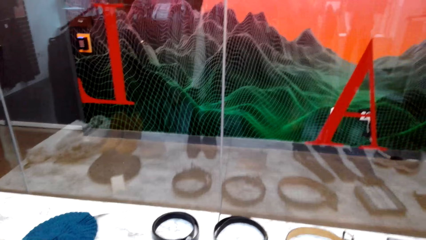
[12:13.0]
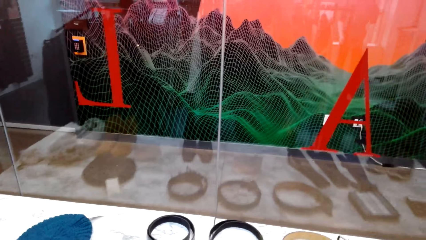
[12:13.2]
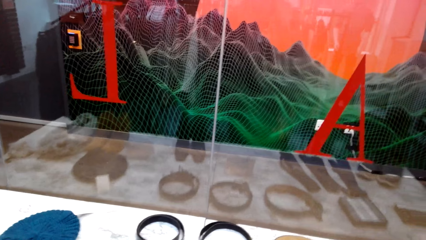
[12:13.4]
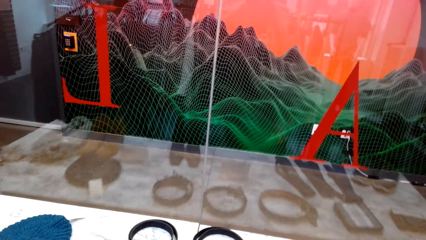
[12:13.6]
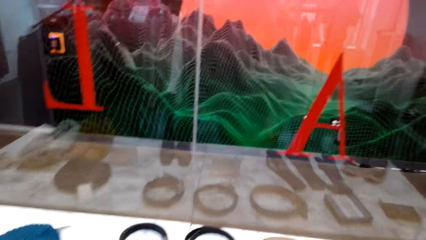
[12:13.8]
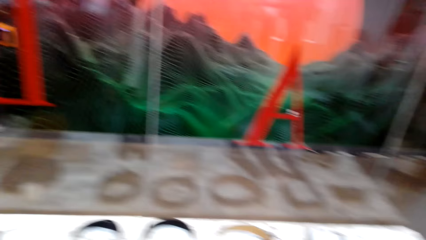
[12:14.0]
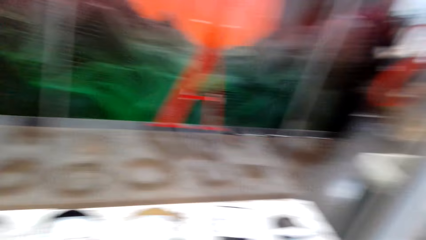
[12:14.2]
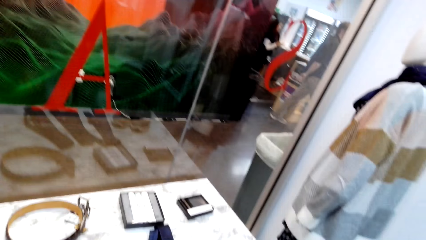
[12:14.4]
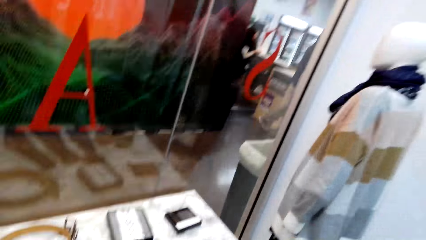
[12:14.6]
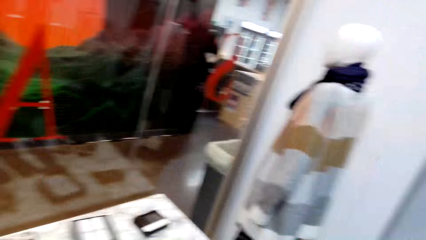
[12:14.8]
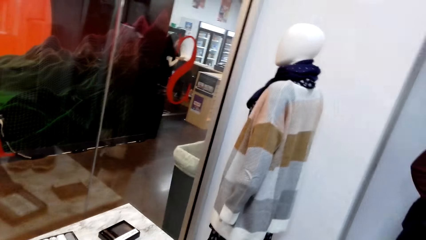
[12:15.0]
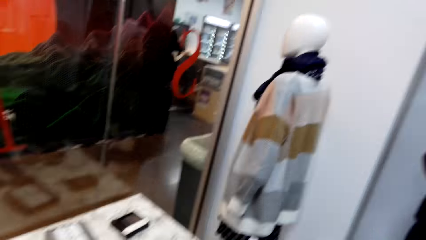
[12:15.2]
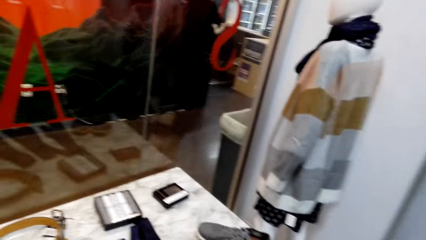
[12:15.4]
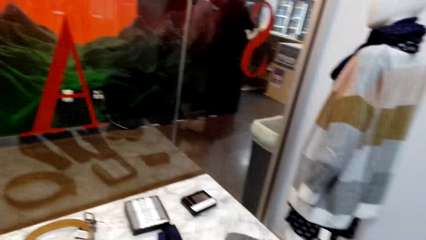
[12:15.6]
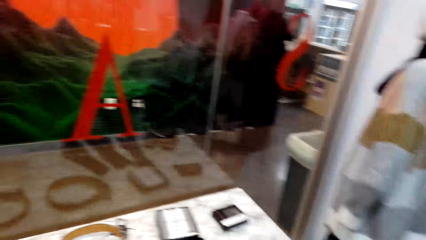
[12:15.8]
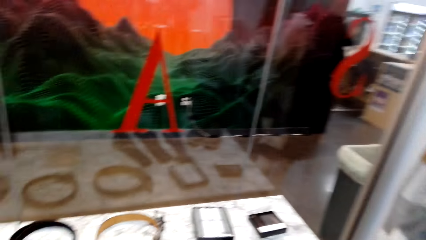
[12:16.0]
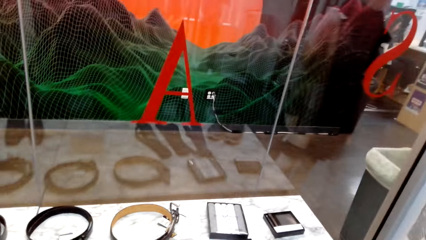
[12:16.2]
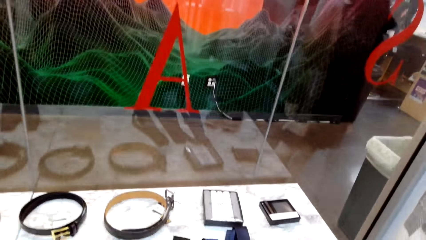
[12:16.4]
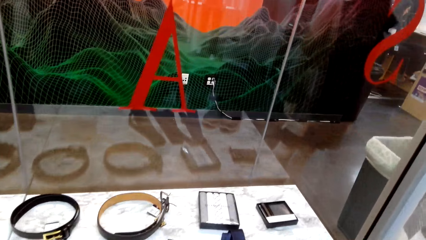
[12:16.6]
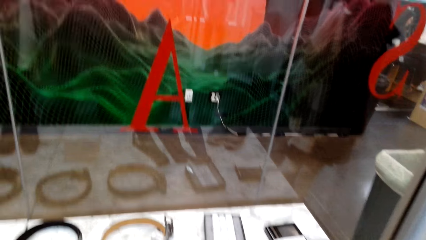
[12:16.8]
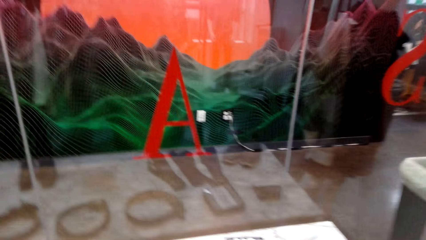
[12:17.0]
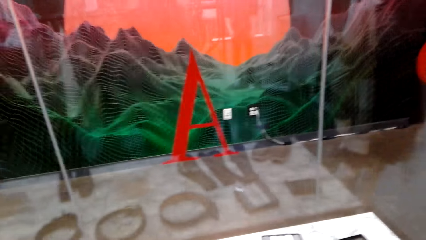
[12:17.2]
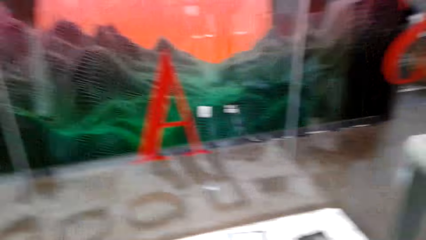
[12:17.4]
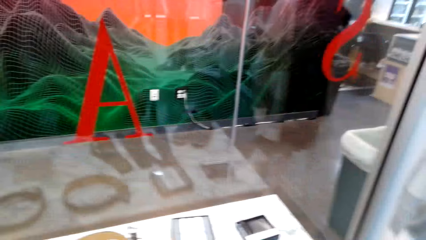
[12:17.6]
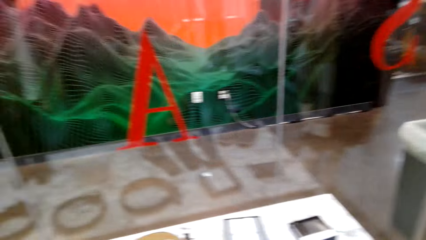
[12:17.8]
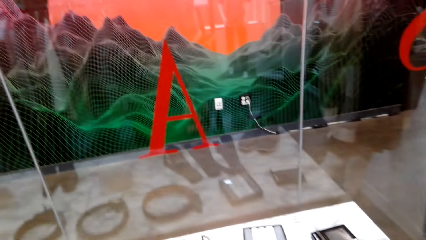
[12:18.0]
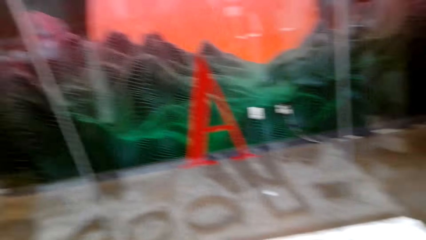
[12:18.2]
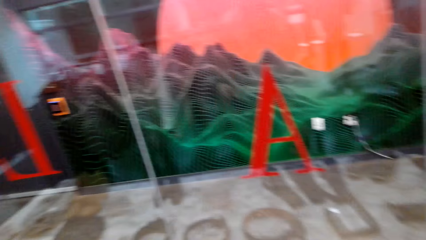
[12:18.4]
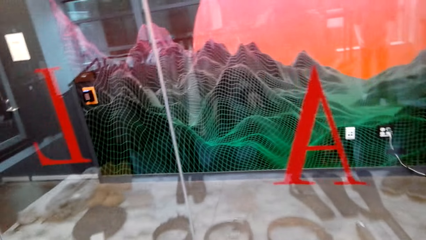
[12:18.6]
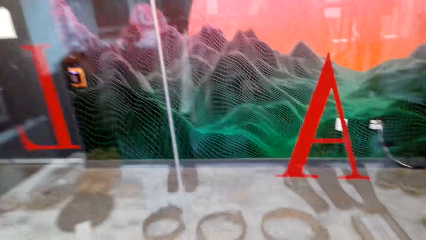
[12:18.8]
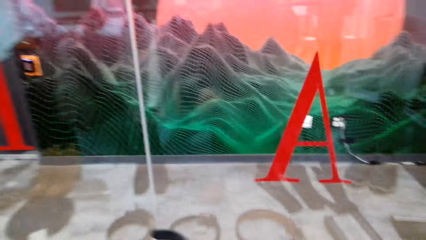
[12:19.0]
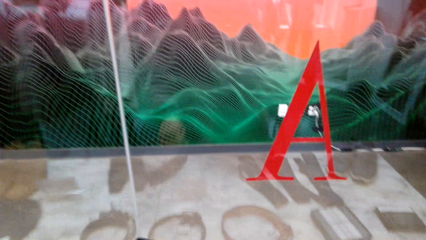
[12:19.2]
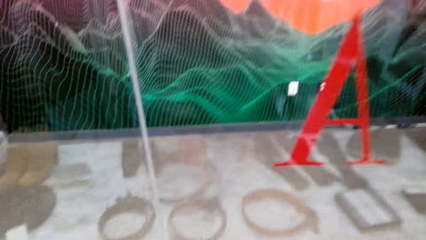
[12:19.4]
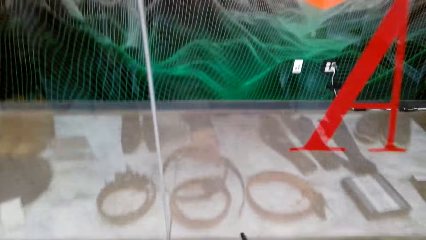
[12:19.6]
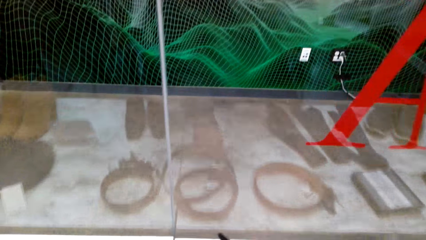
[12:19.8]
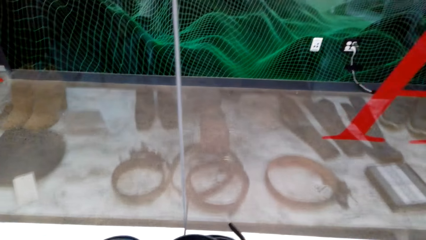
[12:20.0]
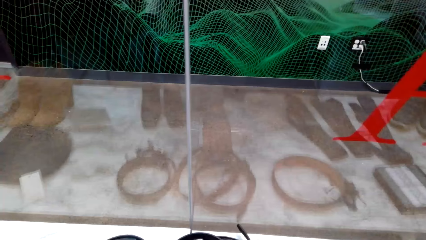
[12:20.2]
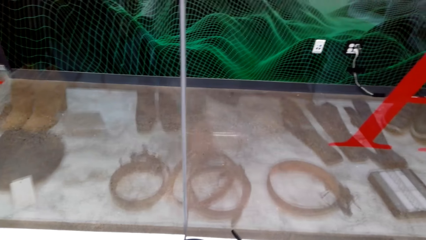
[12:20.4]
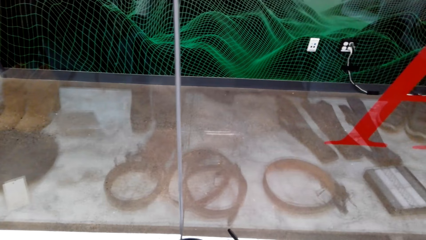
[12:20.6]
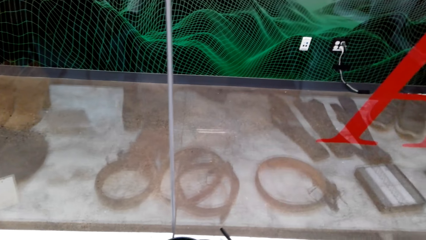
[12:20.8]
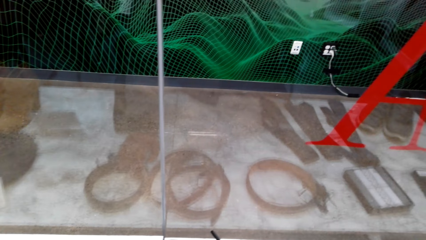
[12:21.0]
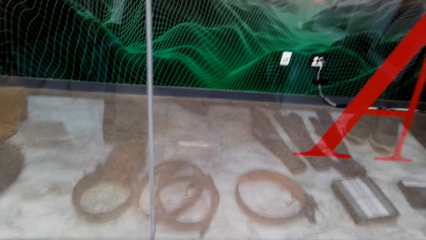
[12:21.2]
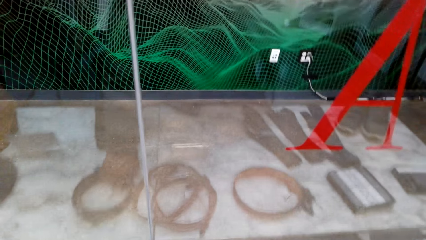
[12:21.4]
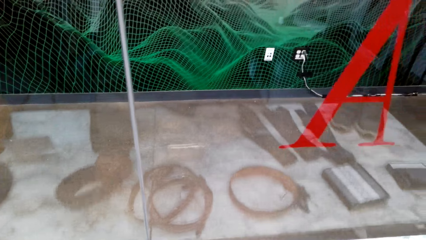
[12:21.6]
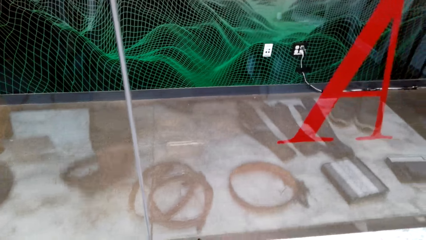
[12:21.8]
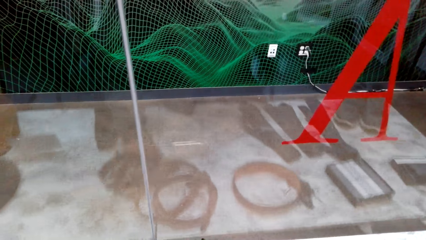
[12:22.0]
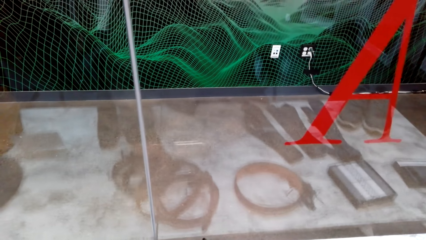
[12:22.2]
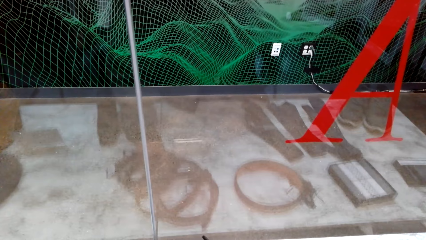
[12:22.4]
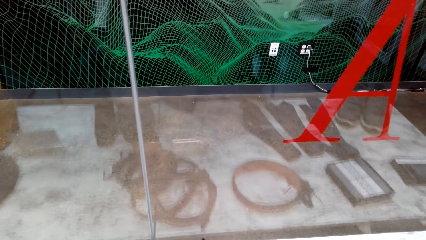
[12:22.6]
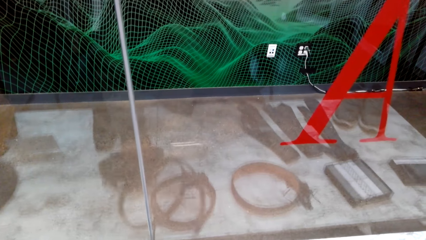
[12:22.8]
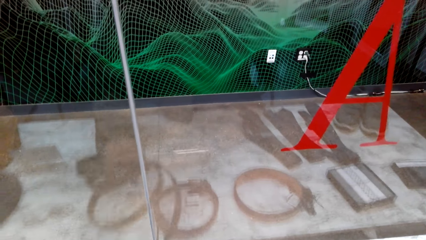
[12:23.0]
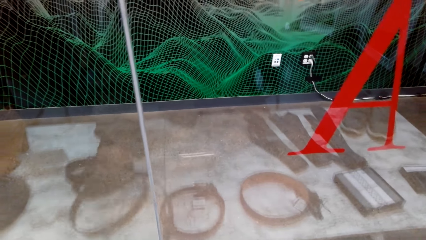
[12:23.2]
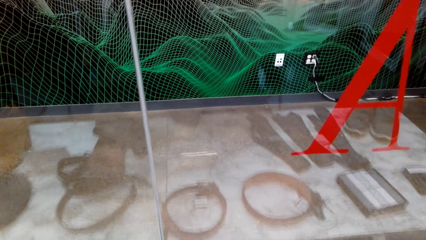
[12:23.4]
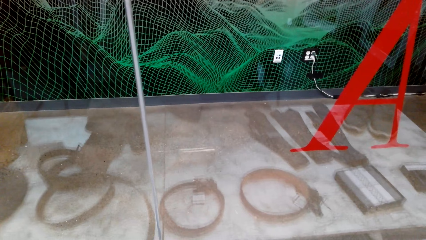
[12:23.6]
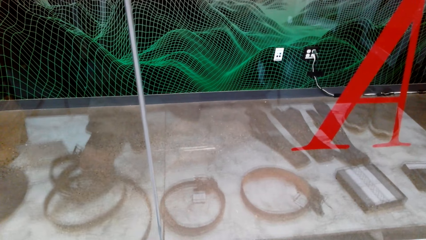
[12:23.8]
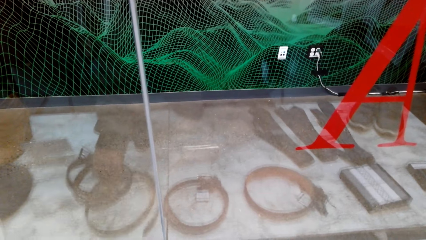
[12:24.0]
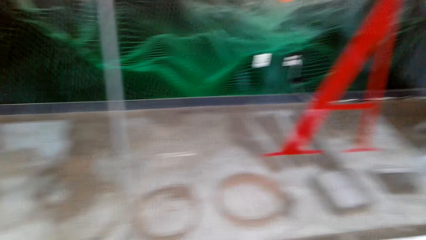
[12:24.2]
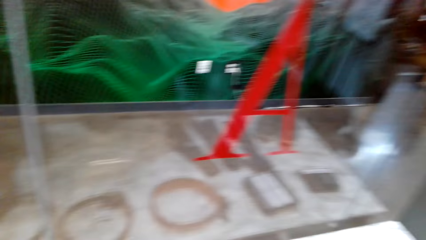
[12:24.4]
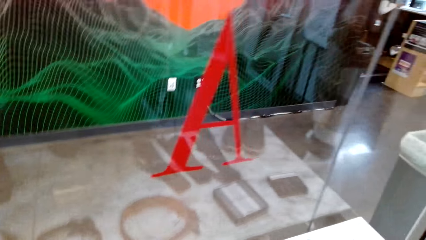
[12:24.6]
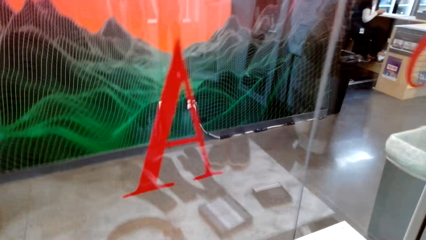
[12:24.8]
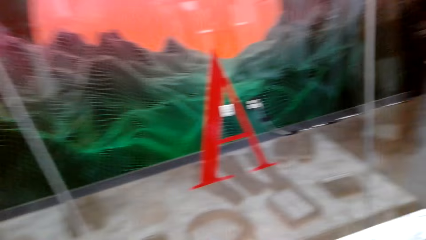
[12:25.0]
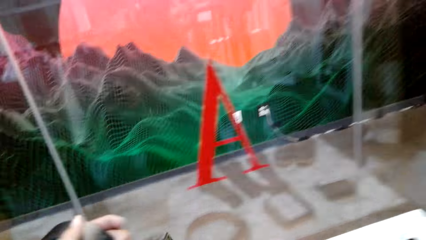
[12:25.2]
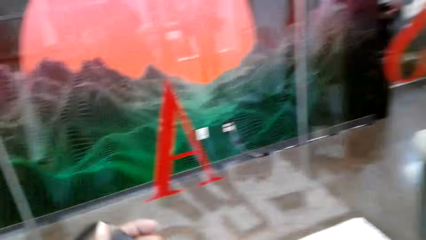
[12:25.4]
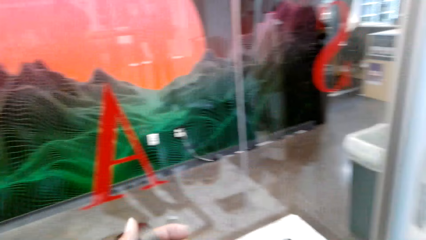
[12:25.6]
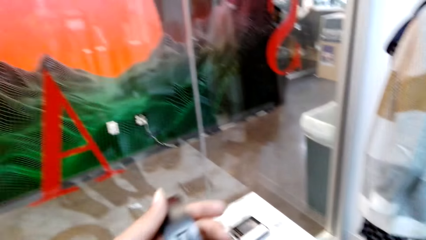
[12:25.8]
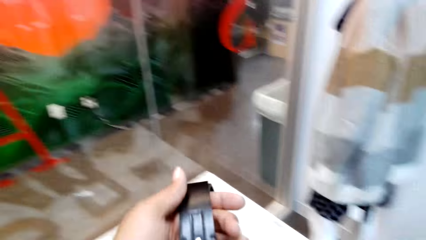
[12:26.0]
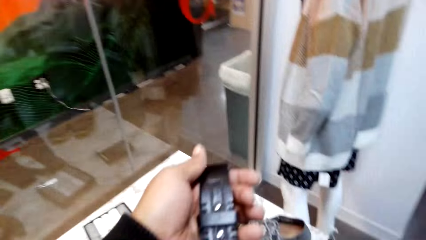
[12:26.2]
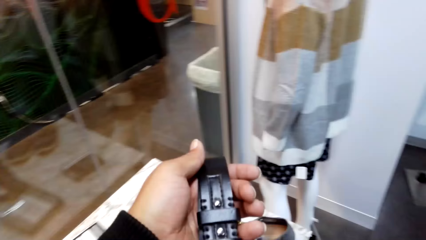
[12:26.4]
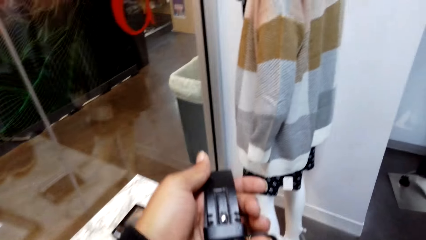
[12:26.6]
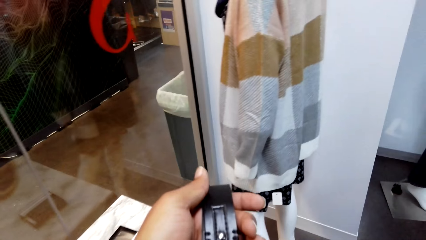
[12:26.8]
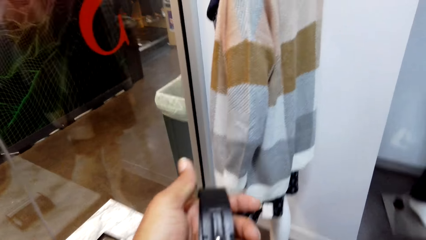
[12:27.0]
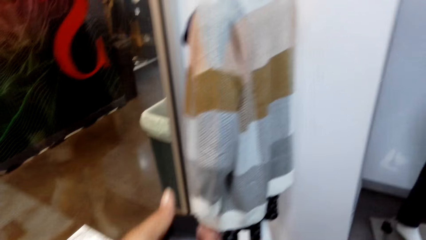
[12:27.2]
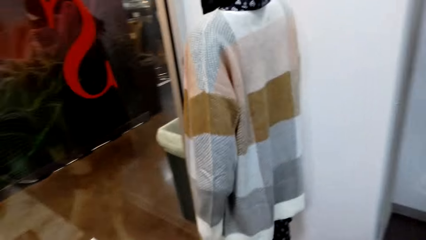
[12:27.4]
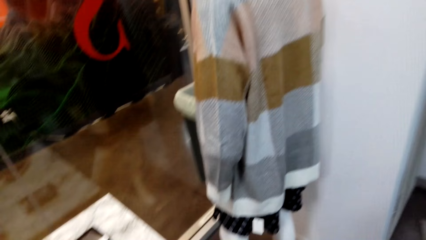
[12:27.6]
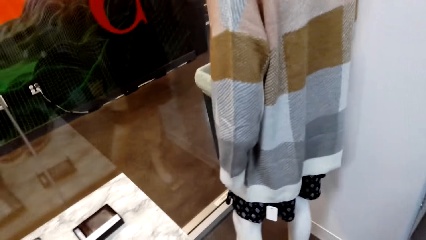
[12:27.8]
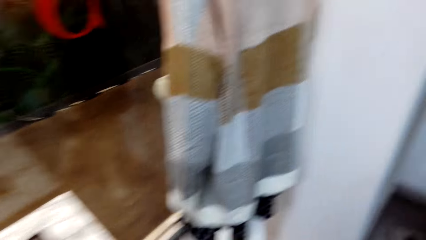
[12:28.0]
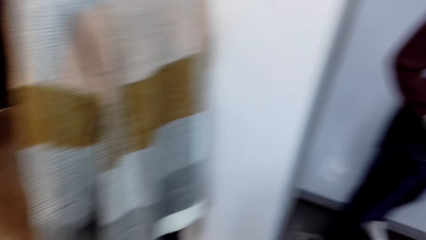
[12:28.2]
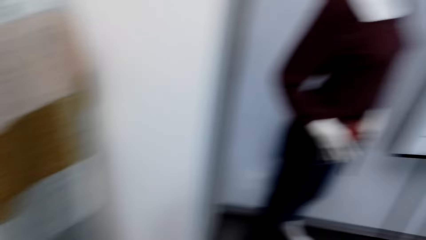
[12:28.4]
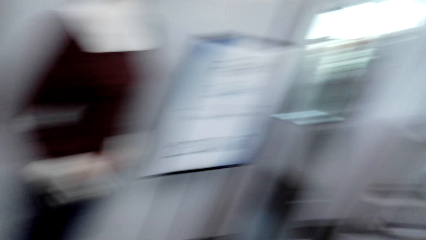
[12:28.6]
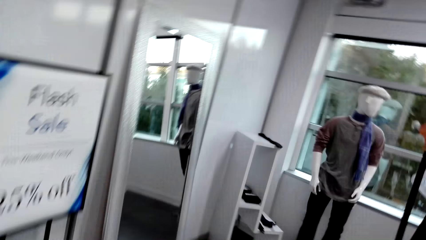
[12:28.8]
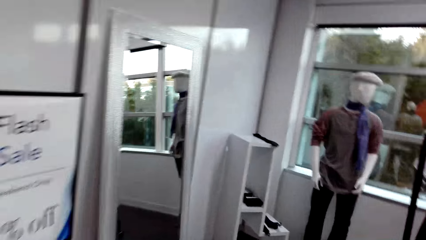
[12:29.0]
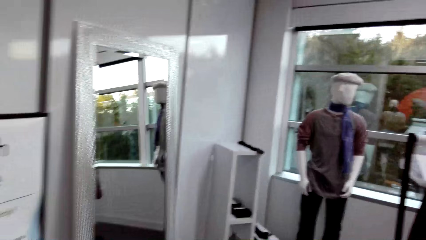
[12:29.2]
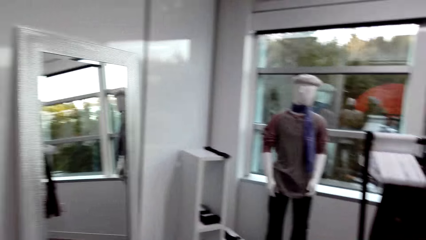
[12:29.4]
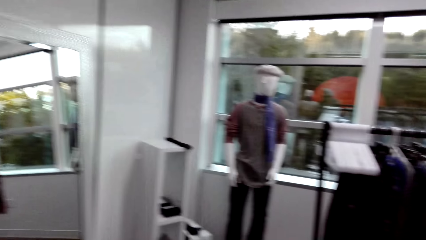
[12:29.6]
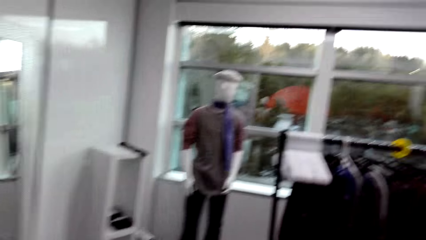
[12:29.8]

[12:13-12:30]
The camera wearer walks around. He drops a belt on a table with his right hand. He picks up a belt from the table with his right hand. He picks up the belt from the table with his right hand. He drops the belt on the table with his right hand. He holds the belt in his left hand. He picks up the belt.
